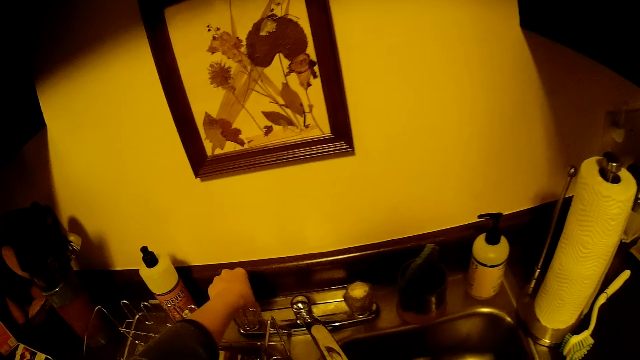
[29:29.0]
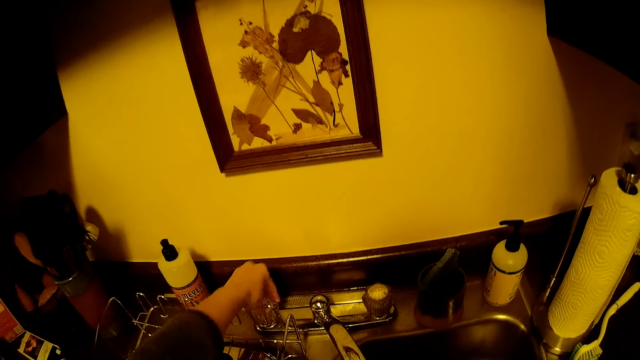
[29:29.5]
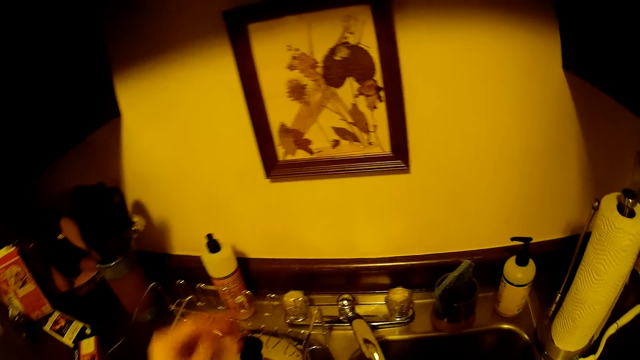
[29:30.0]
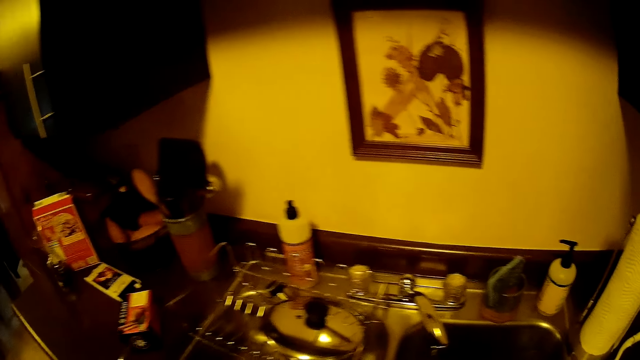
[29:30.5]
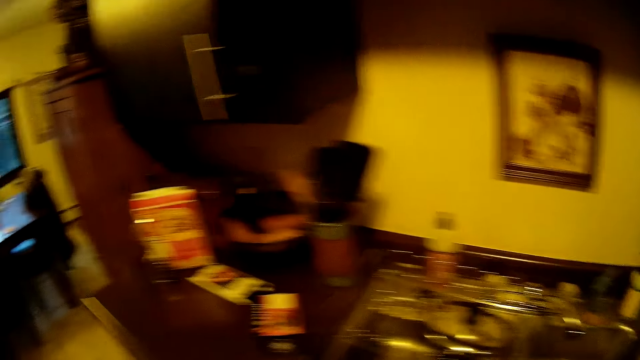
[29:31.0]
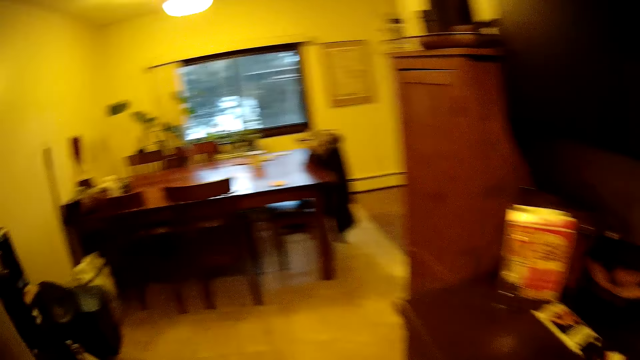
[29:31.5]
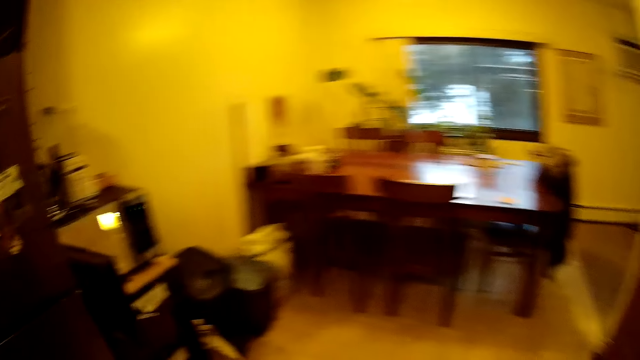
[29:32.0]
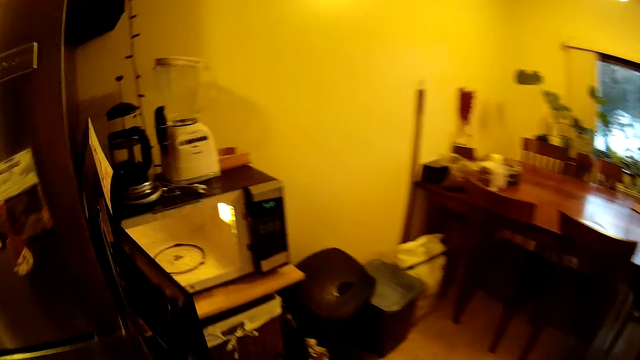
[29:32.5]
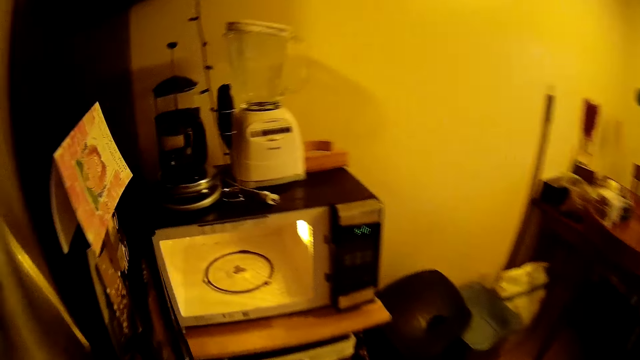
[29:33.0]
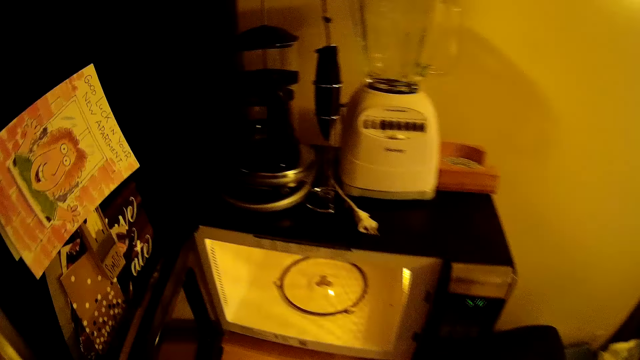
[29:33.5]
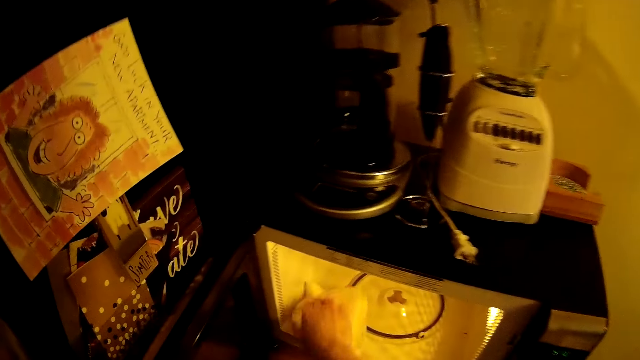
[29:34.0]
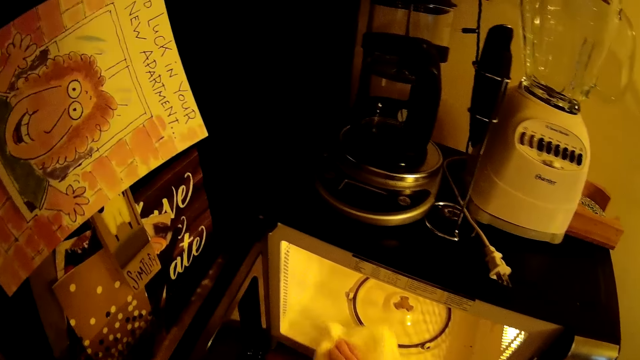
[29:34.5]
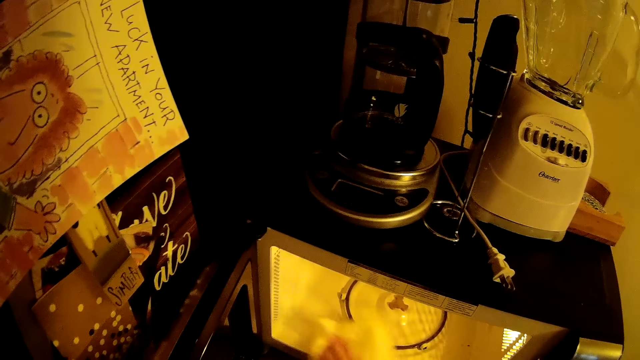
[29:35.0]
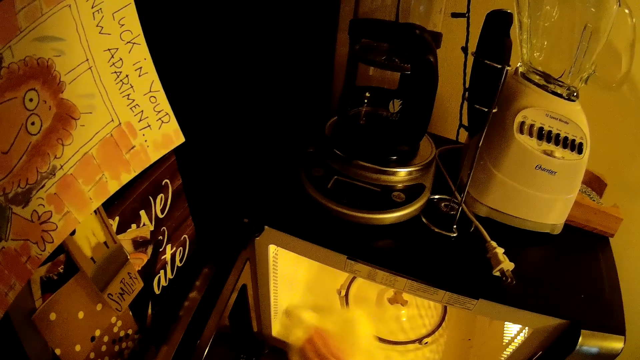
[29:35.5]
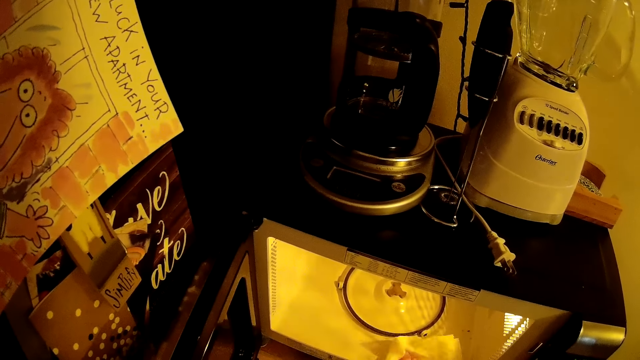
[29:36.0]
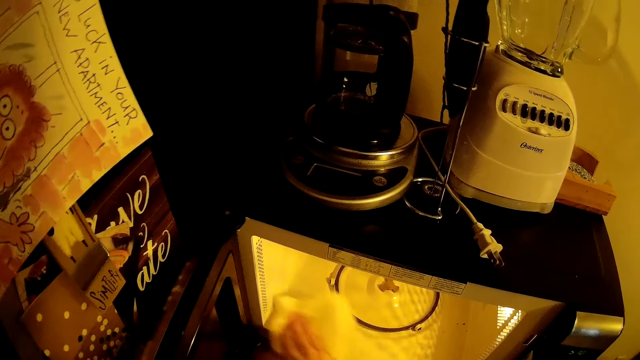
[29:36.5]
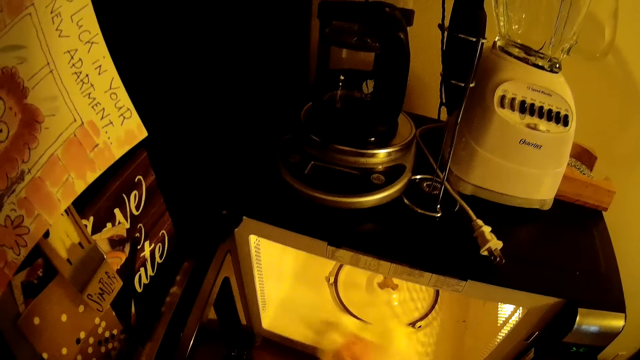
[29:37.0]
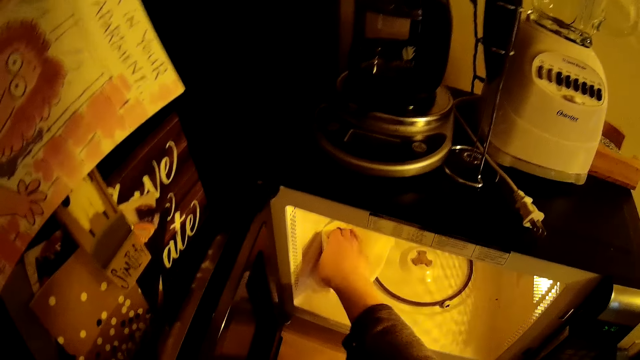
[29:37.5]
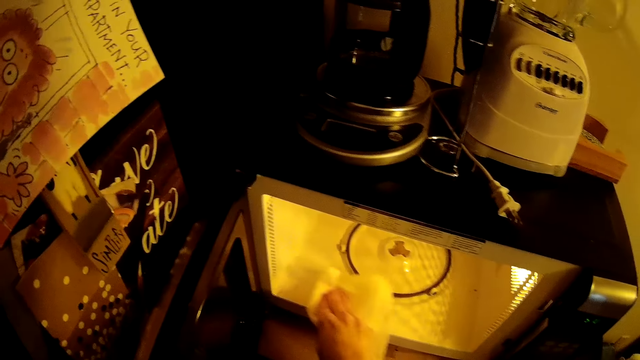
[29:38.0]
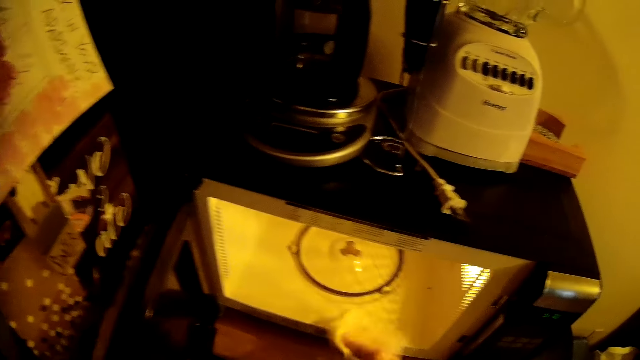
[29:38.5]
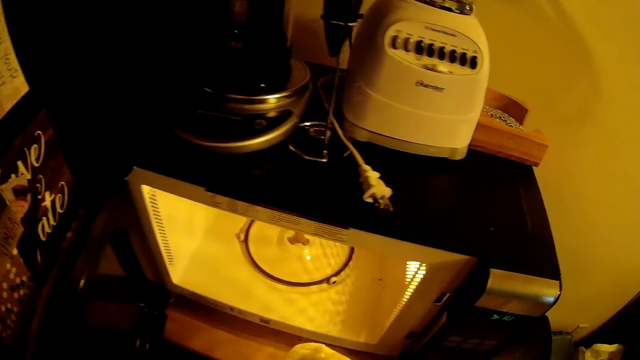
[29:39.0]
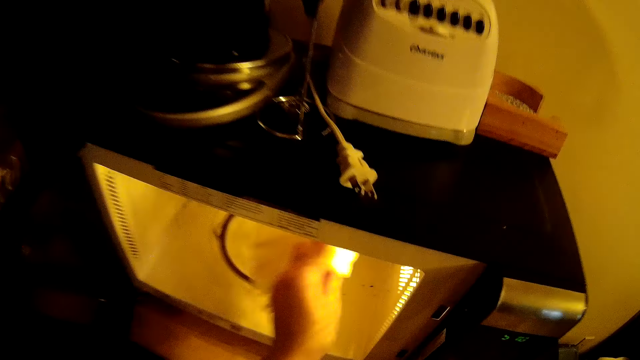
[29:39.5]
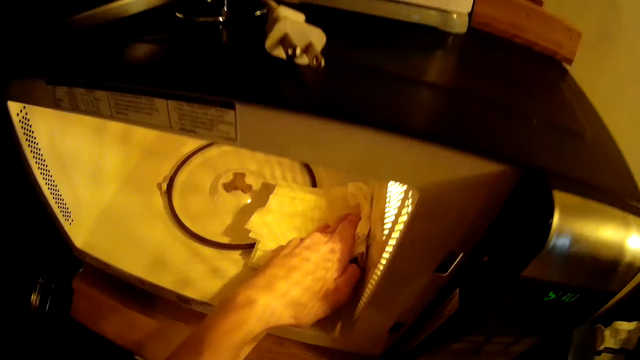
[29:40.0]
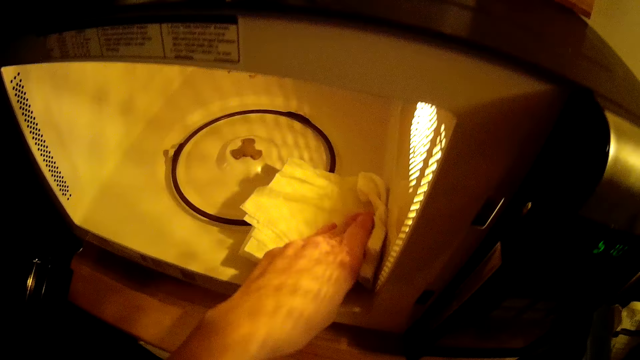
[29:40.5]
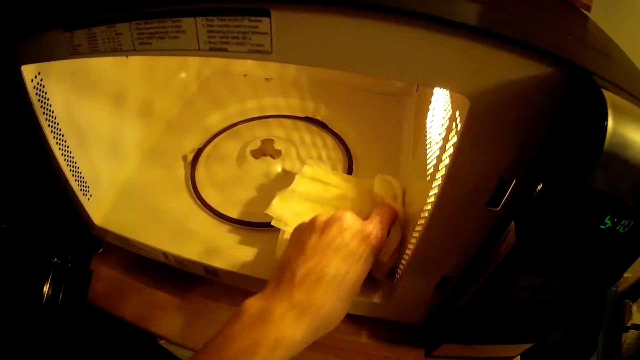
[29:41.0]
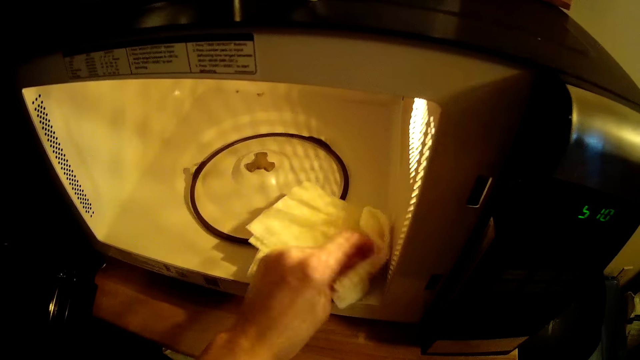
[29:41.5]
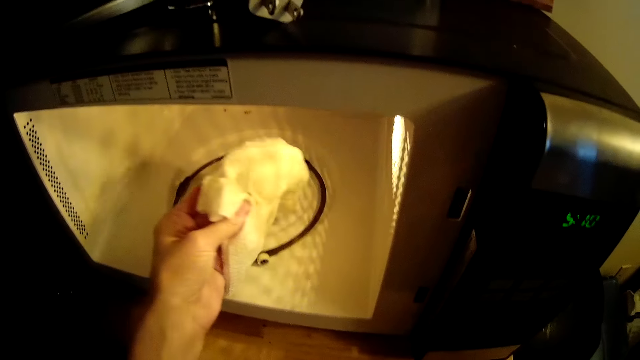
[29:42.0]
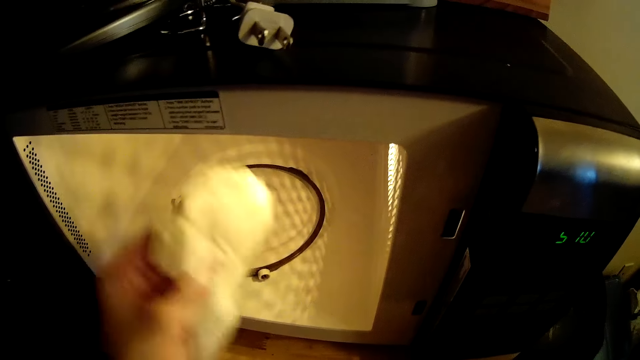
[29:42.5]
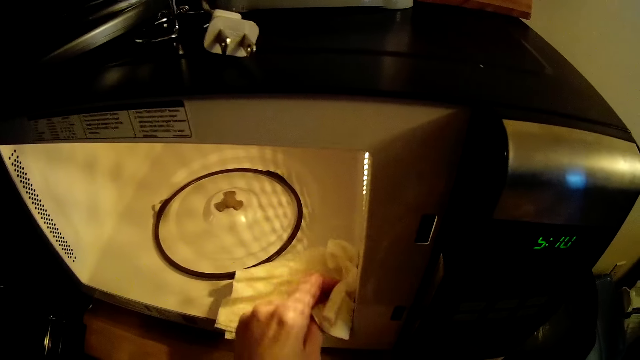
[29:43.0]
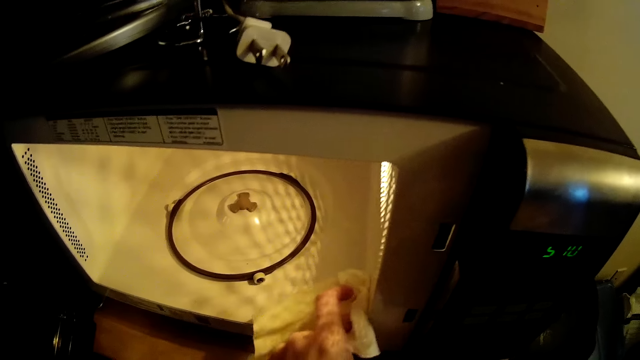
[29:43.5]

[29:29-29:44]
The camera wearer closes the water tap. She cleans the microwave chamber with the tissue in her right hand. She transfers the tissue from her right hand to her left hand. She cleans the microwave chamber with the tissue in her right hand.

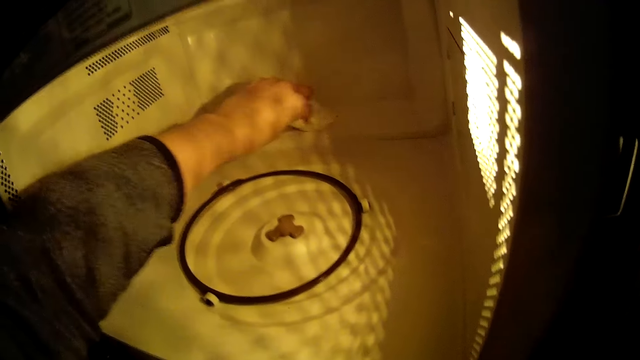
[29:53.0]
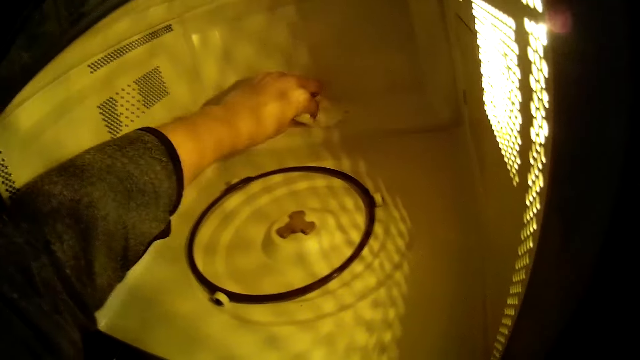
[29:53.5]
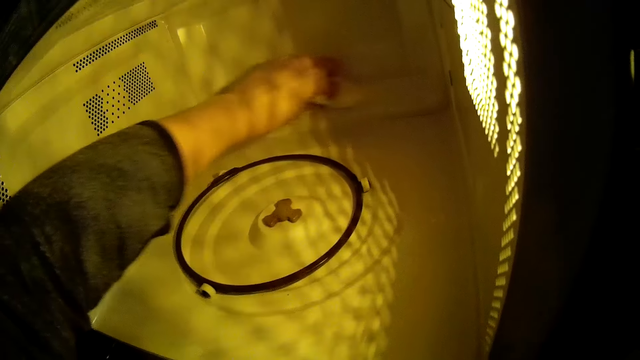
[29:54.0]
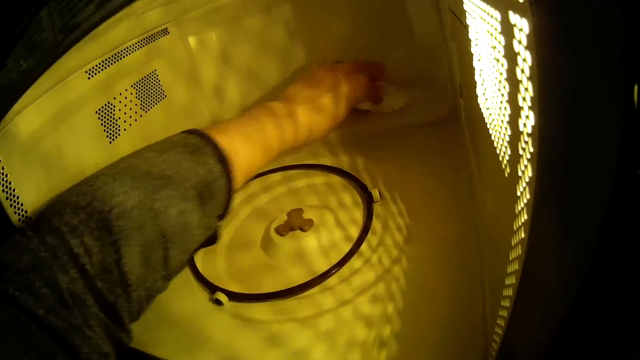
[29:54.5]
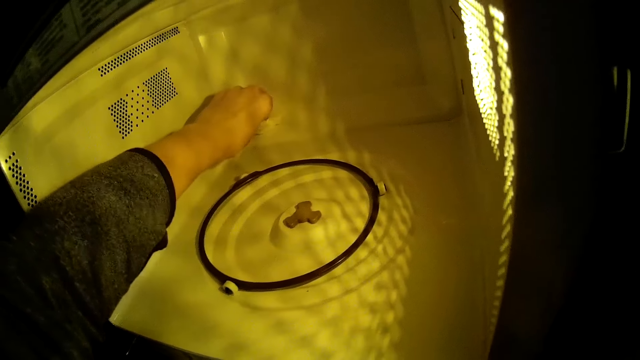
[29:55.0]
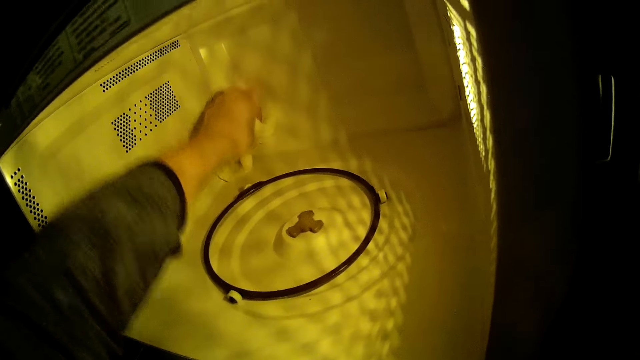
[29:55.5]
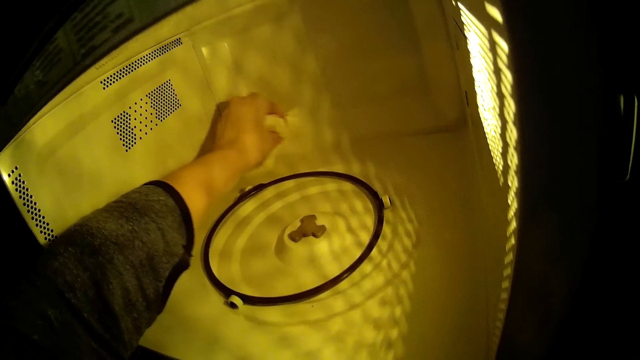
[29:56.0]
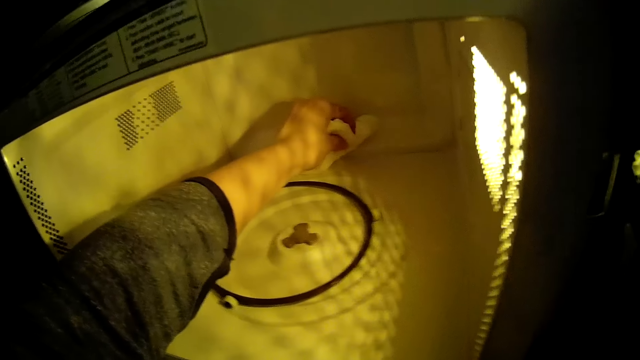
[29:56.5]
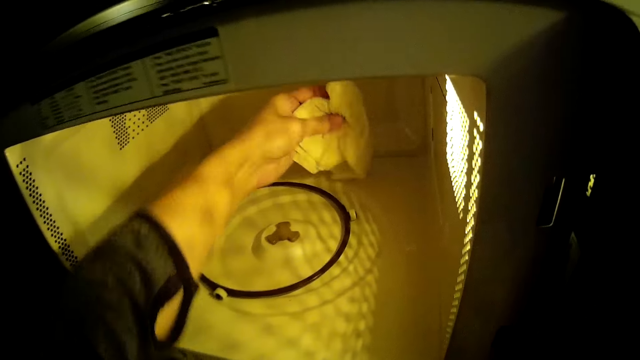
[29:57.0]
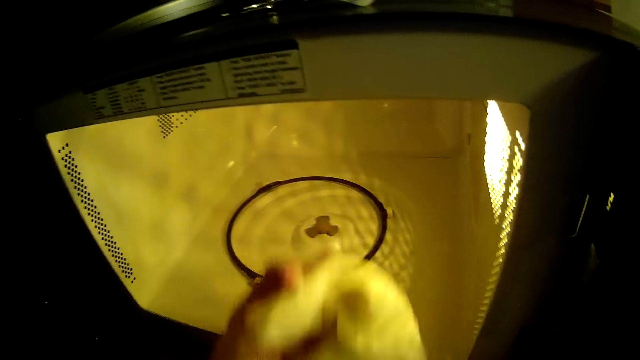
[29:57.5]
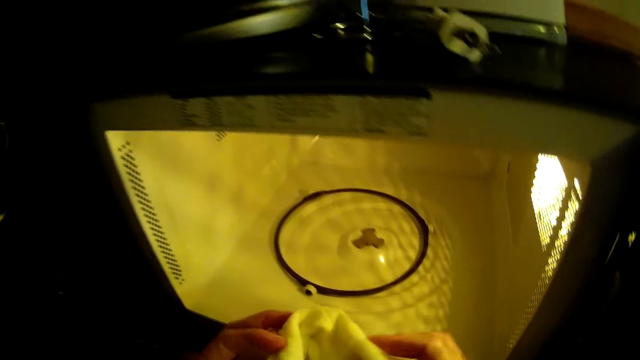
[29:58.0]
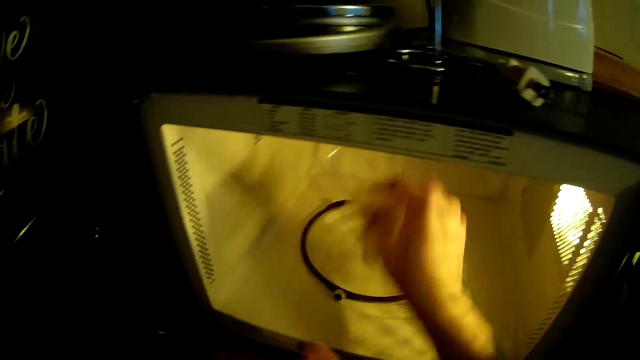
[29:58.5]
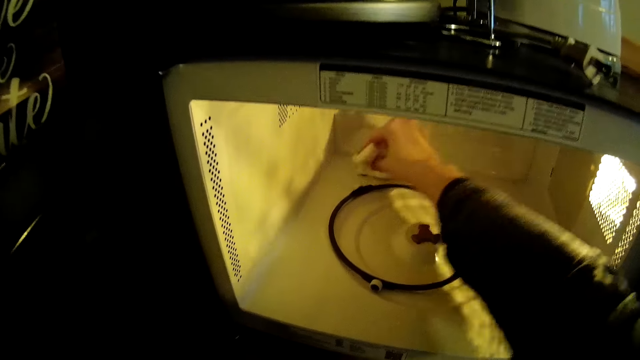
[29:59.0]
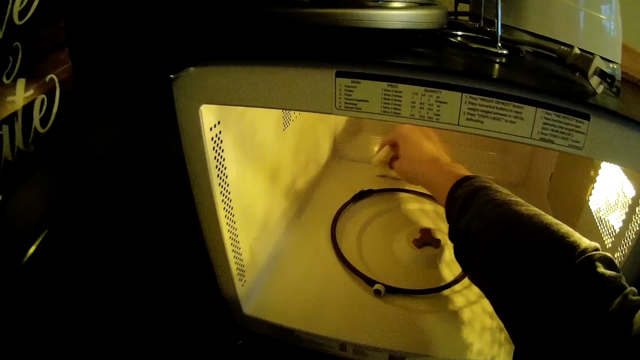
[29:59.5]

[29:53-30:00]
The camera wearer transfers the tissue from her left hand to her right hand. She cleans the microwave chamber with the tissue in her right hand.
